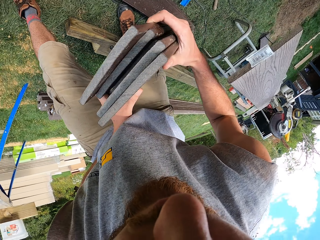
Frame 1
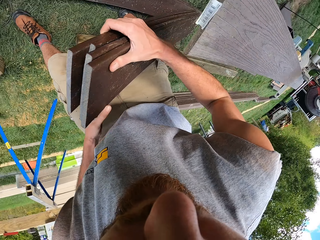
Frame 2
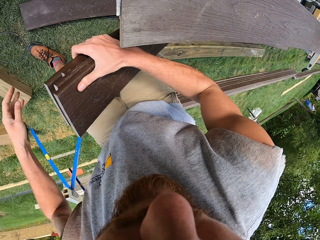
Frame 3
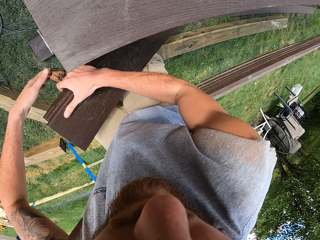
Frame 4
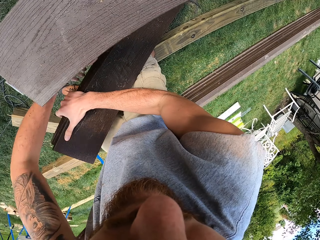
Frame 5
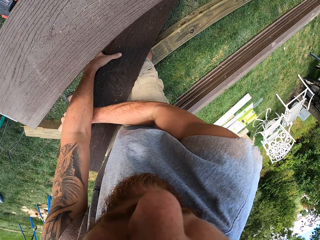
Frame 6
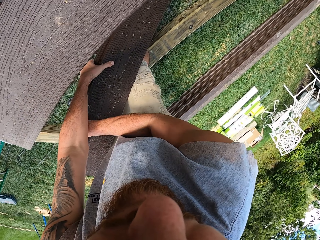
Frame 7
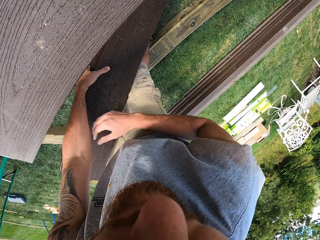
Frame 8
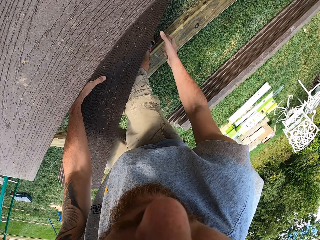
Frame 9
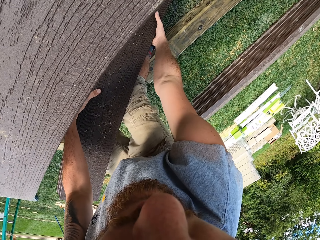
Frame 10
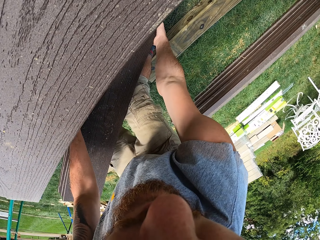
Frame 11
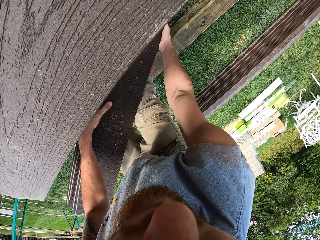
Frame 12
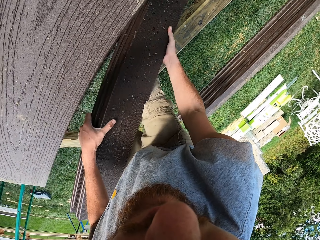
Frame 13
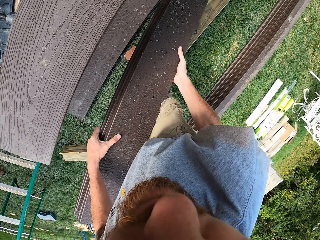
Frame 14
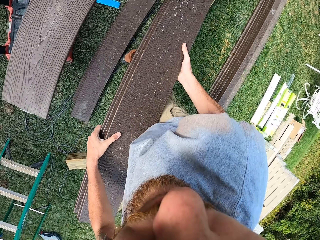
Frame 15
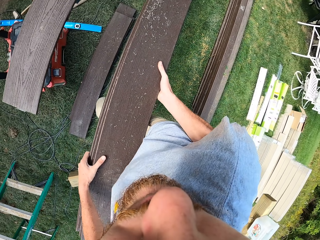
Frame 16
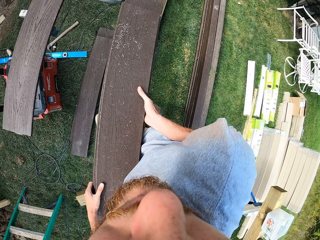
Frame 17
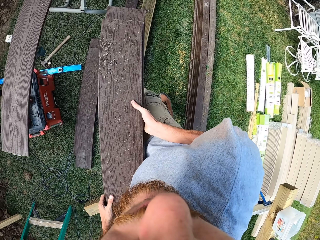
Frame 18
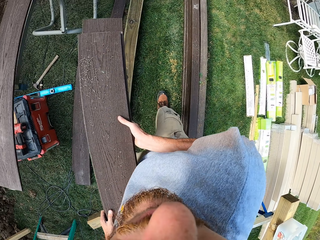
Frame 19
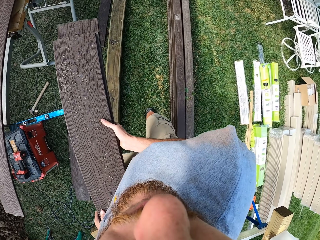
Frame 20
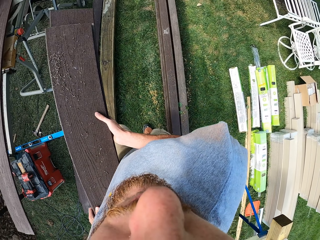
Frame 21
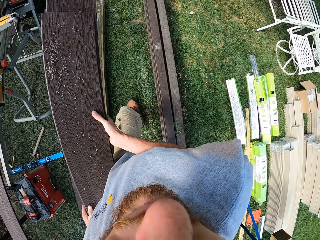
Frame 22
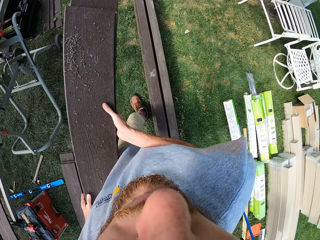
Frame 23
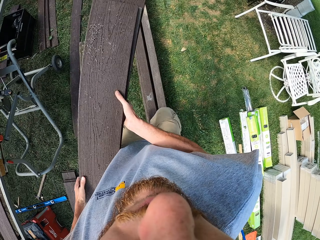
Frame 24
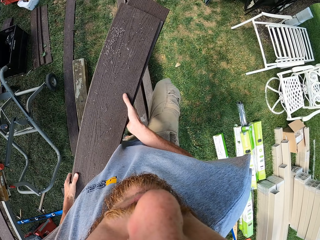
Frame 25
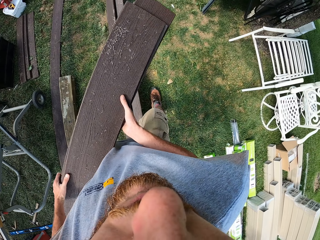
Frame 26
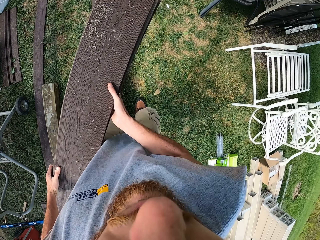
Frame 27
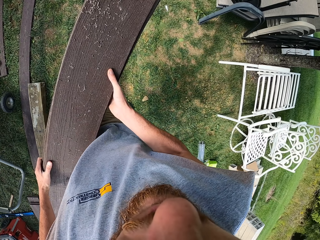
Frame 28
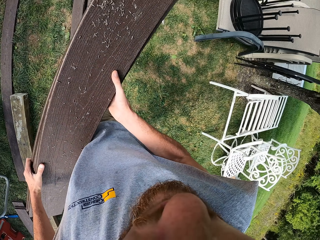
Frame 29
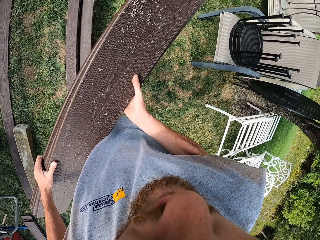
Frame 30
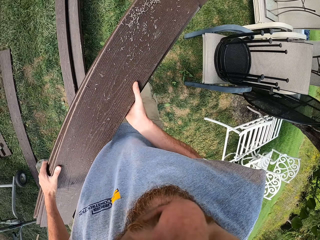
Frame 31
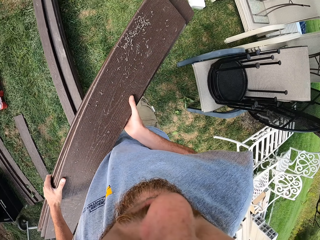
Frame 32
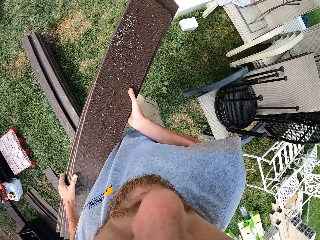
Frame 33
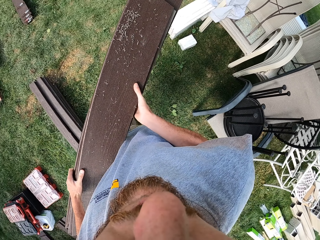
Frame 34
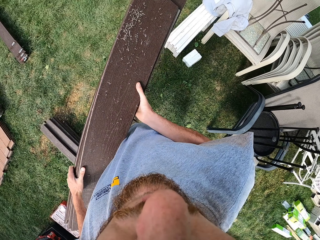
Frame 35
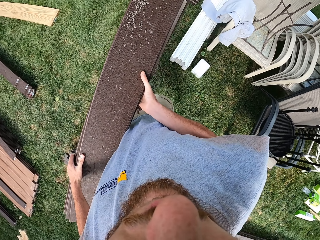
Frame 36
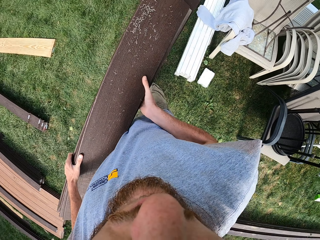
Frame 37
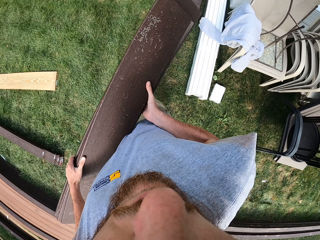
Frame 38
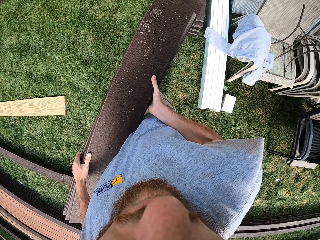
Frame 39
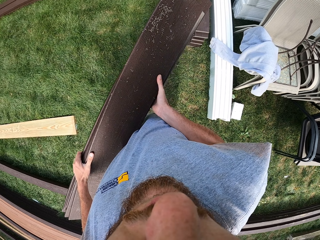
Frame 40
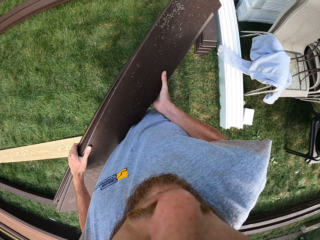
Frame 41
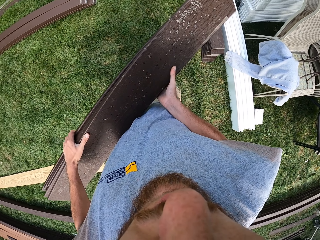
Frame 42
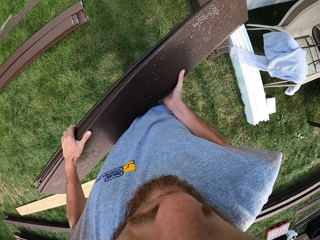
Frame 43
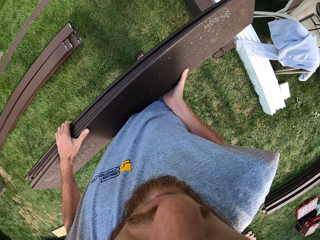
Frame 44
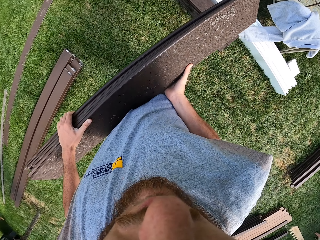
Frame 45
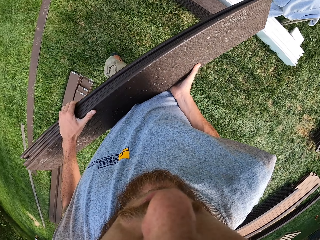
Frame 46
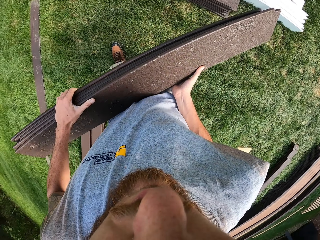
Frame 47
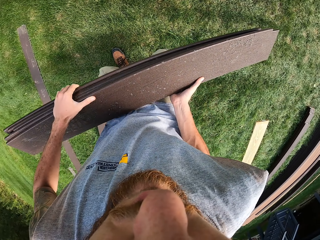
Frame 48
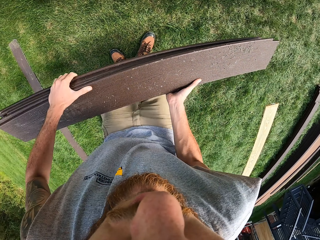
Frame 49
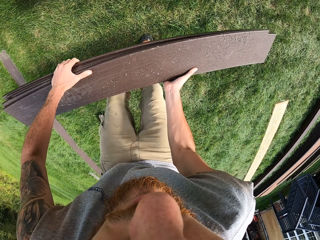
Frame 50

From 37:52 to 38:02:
The camera wearer carries the planks or pieces of timber around the compound on the hands. They walk with the pieces of timber on the hands.

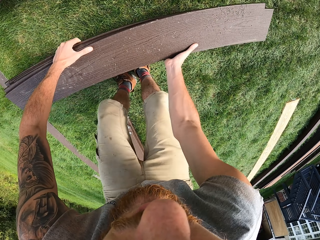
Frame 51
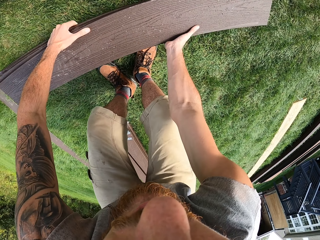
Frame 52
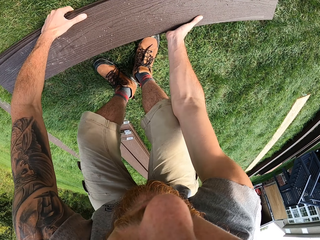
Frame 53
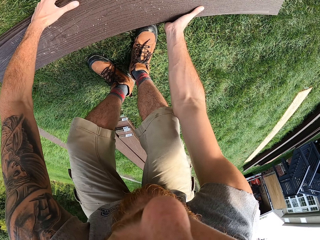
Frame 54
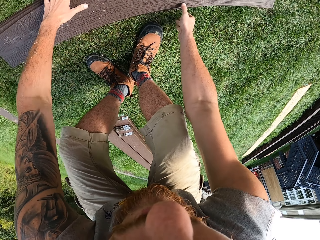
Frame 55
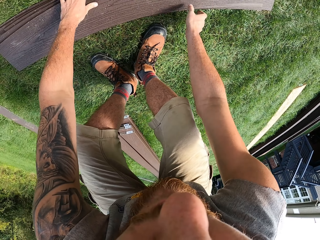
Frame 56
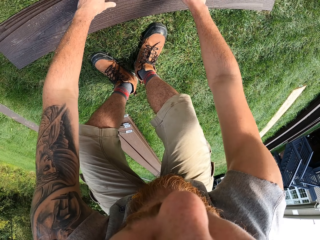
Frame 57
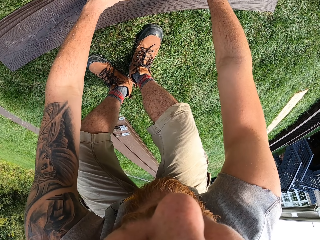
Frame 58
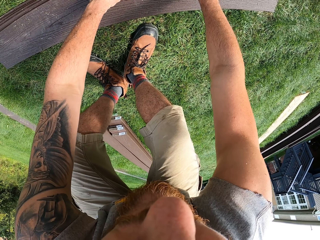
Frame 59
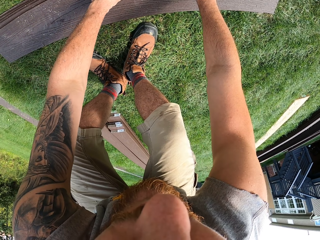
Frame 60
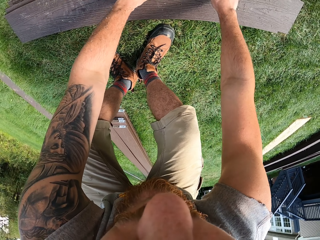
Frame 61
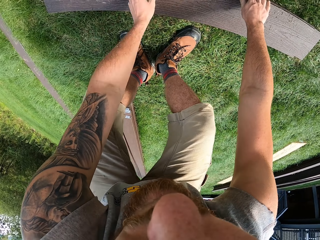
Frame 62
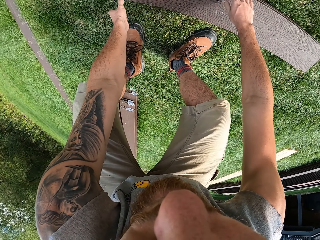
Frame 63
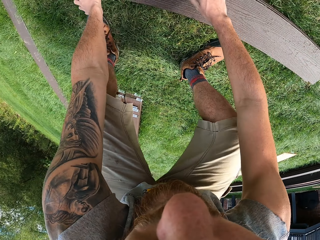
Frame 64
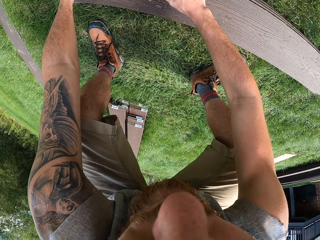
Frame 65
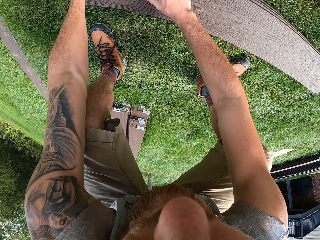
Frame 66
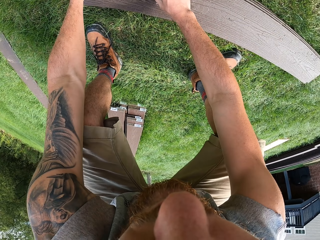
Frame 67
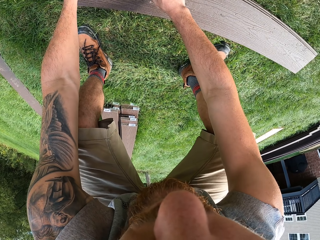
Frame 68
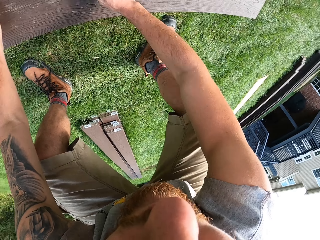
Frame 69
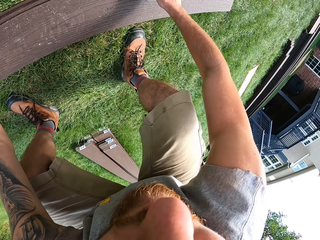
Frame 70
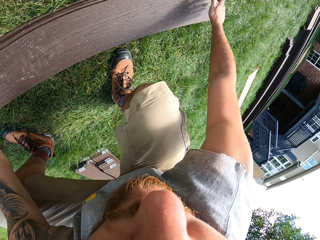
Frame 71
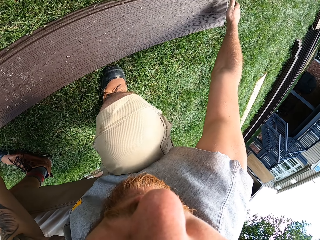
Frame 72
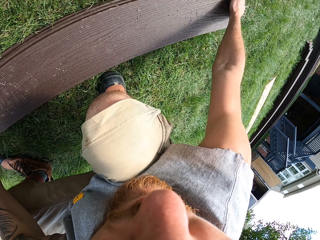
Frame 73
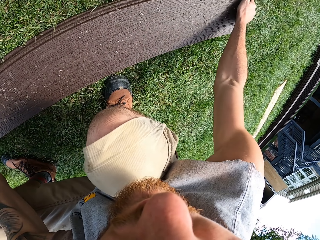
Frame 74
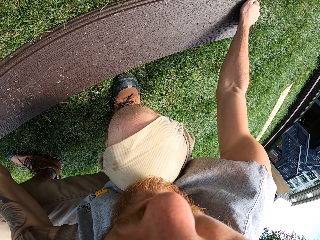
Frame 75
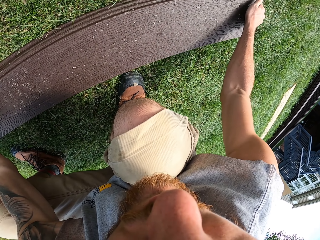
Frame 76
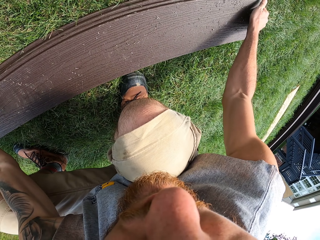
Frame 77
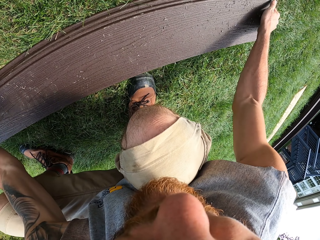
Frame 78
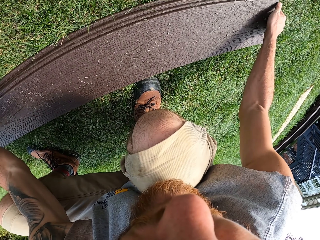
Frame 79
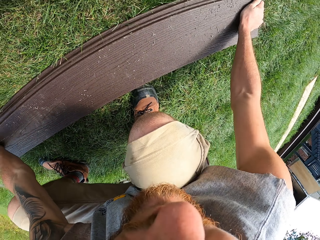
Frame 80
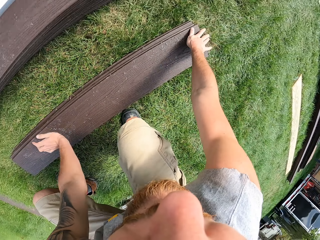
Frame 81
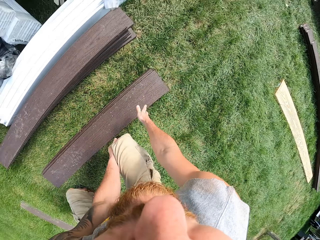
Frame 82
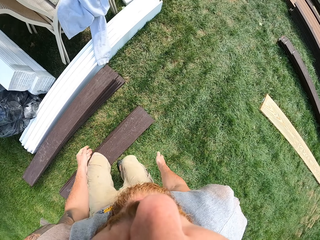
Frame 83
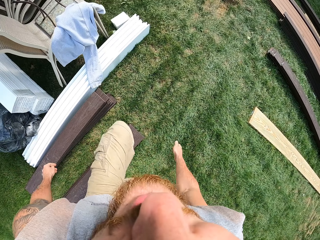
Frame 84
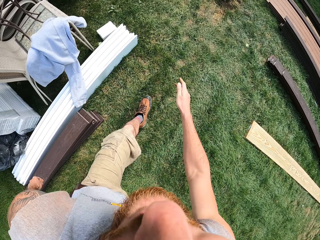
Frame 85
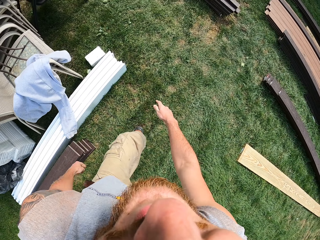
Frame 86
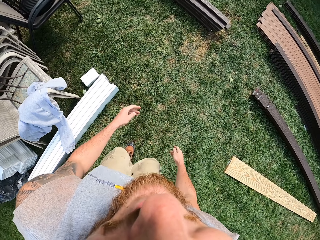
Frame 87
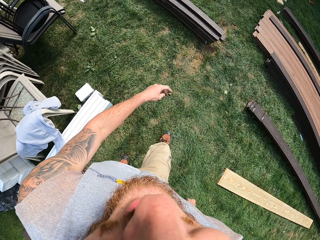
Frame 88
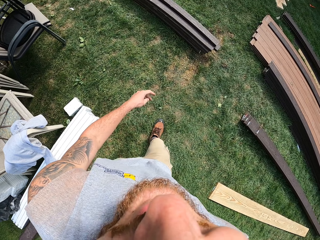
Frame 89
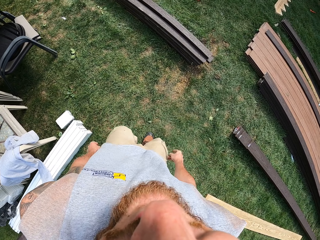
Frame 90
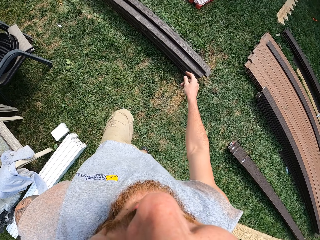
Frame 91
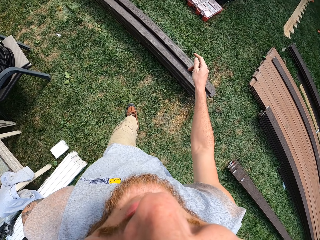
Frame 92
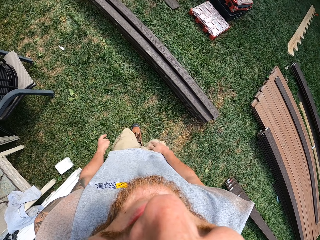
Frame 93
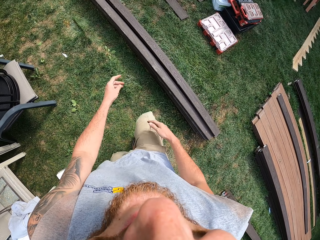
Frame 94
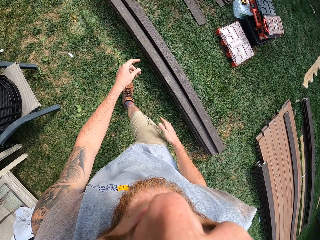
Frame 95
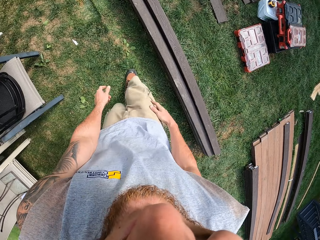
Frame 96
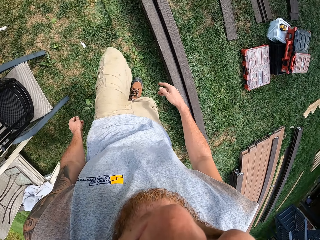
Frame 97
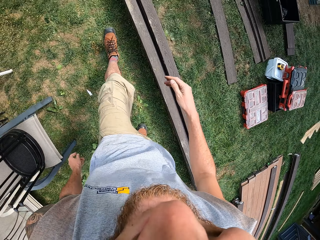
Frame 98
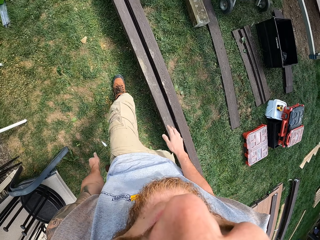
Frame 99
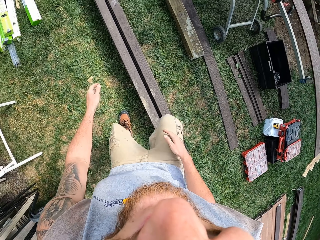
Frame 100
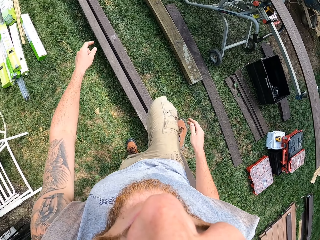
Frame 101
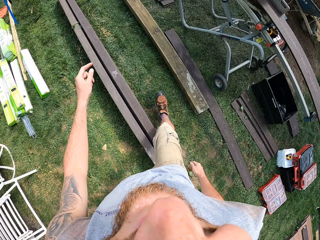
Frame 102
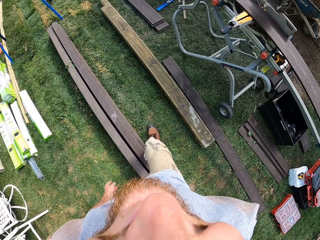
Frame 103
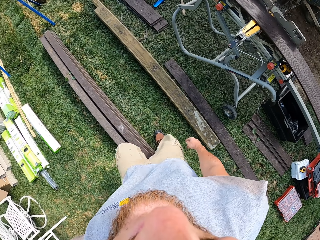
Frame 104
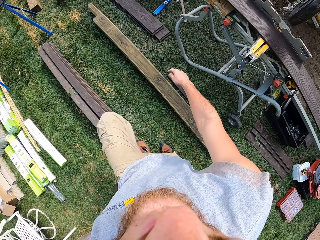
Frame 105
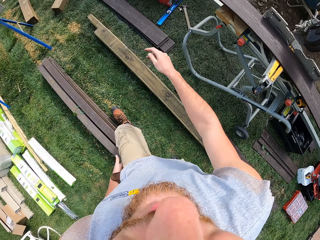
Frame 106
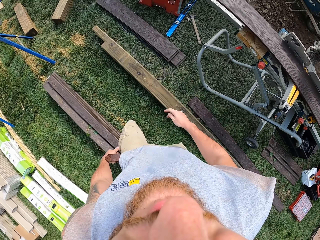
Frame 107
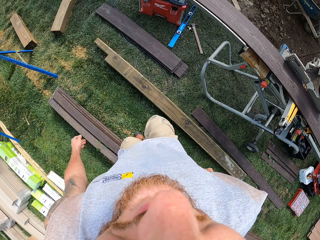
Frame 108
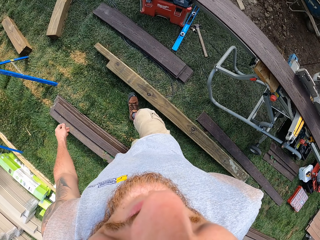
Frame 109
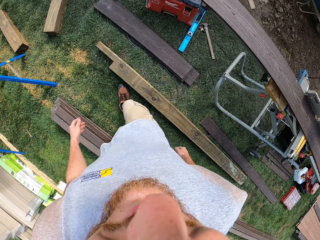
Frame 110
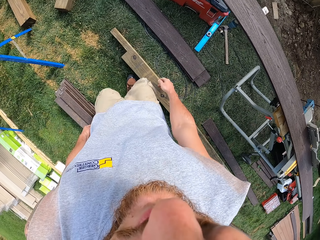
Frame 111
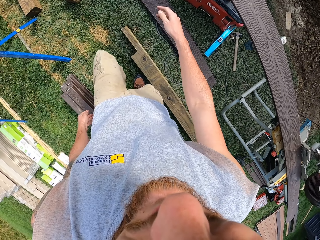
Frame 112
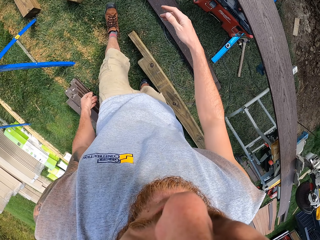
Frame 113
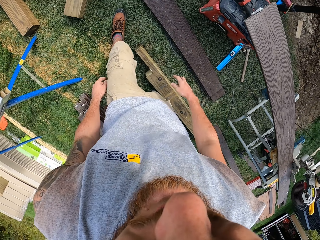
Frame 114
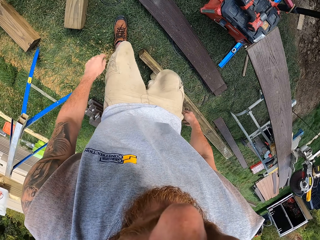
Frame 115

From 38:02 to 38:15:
The camera wearer drops the planks or pieces of timber on the ground. They arrange the planks on the ground. They balance the pieces of timber. They let go of the planks on the ground. They walk around the compound.
